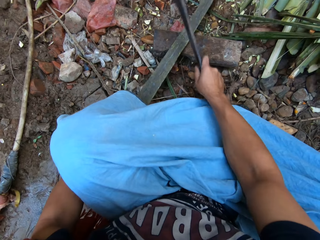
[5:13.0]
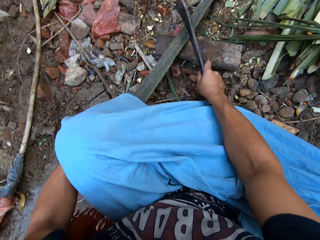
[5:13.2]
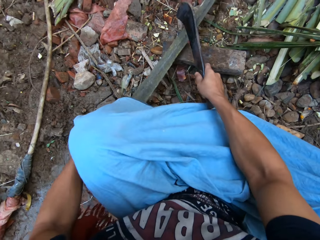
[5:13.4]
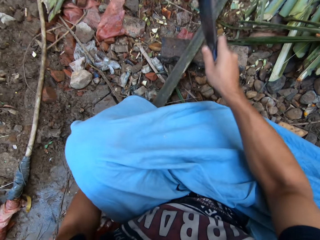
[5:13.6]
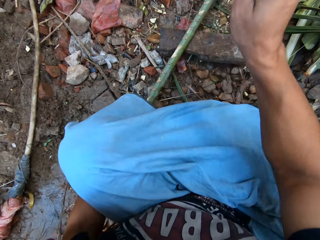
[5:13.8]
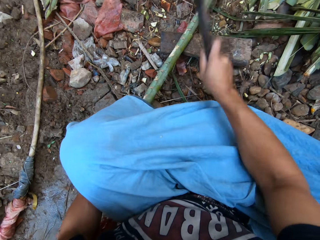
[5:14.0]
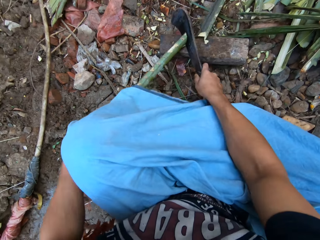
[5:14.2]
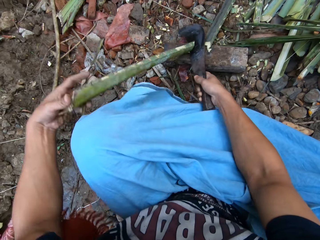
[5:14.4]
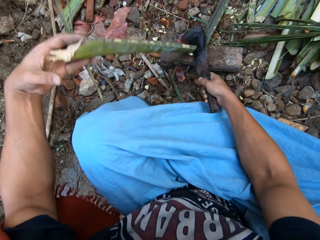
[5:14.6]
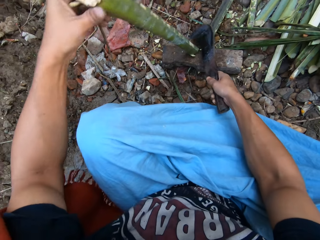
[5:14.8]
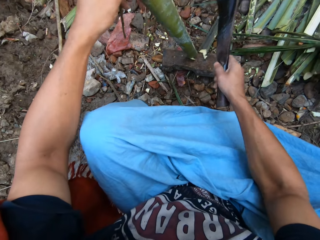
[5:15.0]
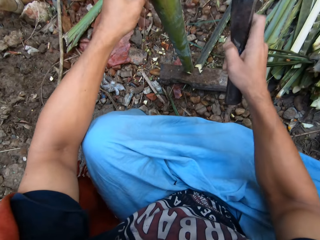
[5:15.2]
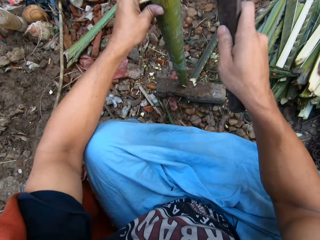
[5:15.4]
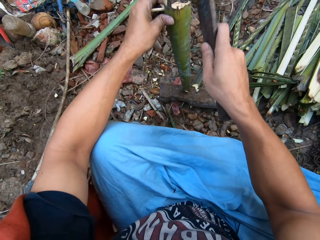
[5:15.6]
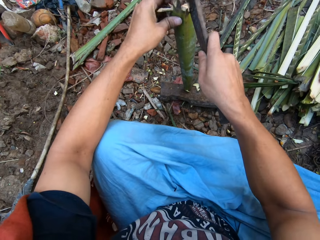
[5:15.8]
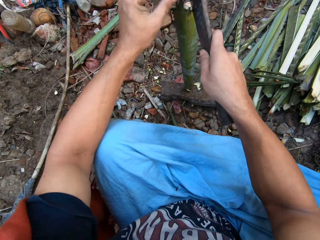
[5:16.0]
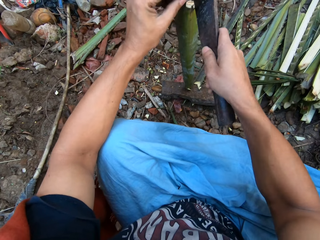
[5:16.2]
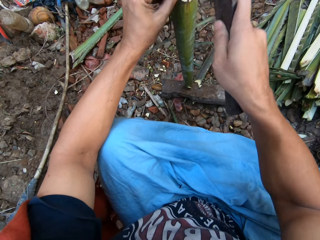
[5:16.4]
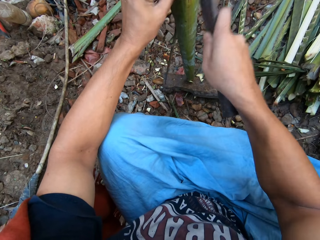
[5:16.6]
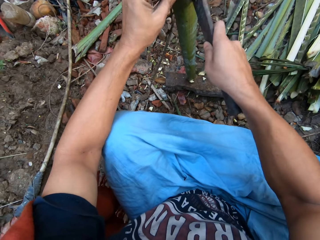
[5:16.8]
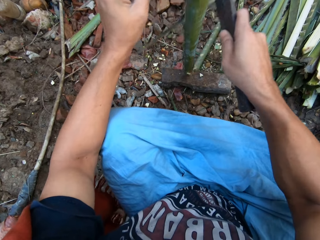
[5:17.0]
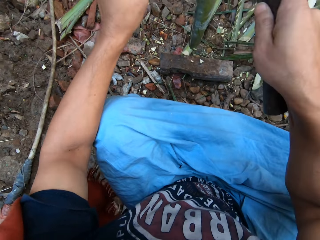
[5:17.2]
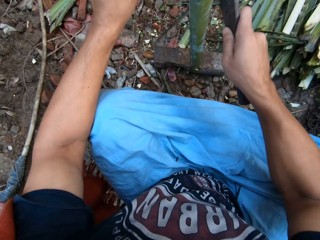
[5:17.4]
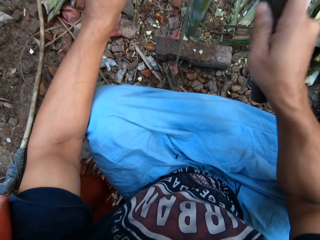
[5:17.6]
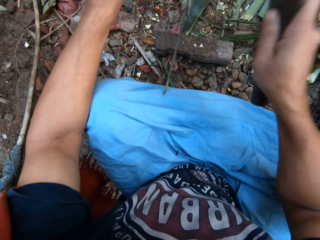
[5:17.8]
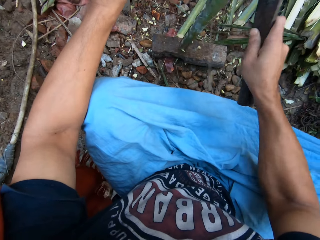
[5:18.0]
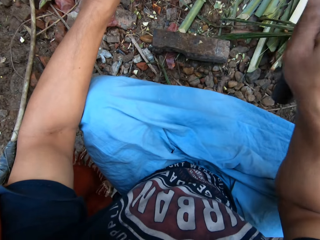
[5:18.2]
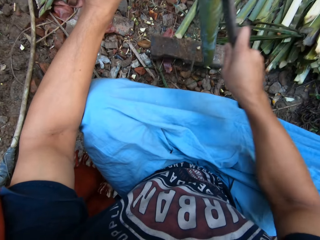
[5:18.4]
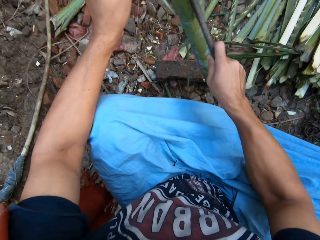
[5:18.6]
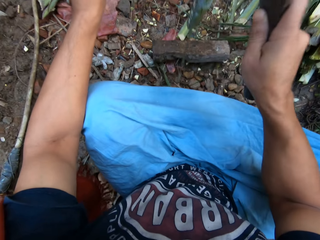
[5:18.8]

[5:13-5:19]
The camera wearer hits the cleaver in his right hand on the bamboo stick. He cuts the bamboo stick on the wood with the cleaver in his right hand. He places the cleaver on the bamboo stick in his left hand with his right hand. He does so again. He hits the bamboo stick on the wood with the cleaver in his right hand.

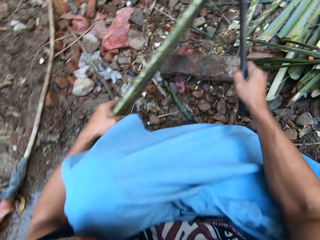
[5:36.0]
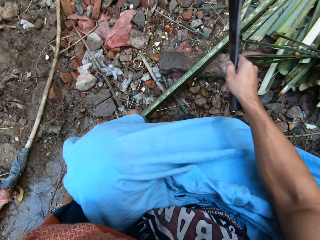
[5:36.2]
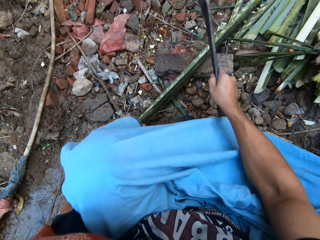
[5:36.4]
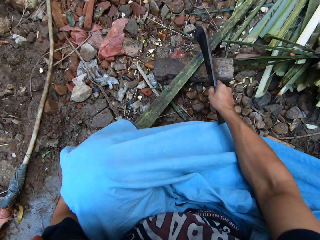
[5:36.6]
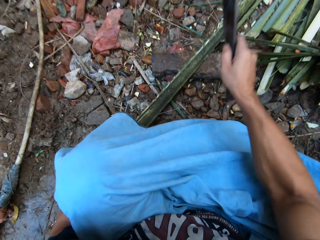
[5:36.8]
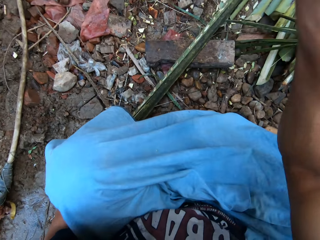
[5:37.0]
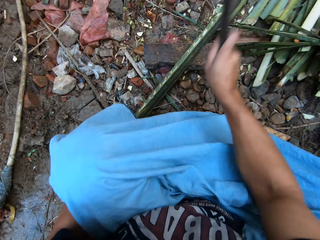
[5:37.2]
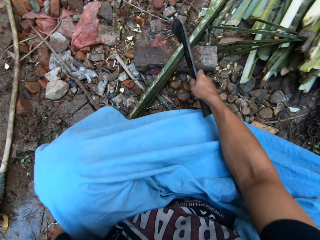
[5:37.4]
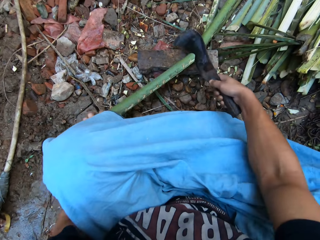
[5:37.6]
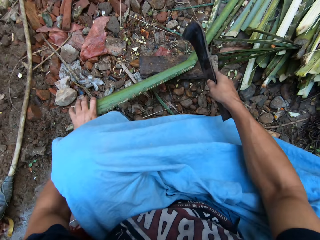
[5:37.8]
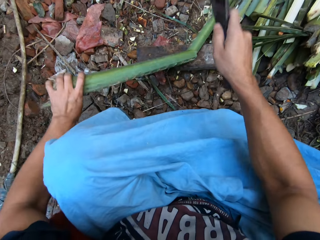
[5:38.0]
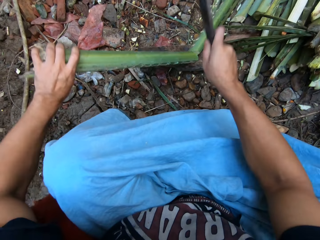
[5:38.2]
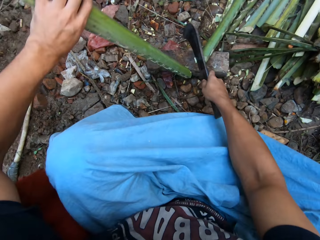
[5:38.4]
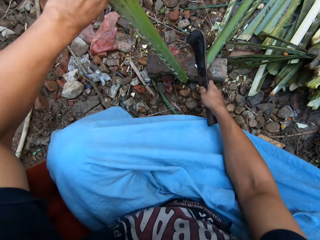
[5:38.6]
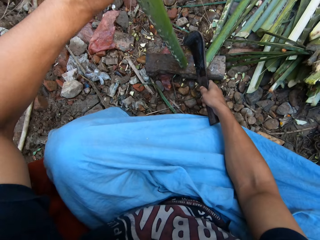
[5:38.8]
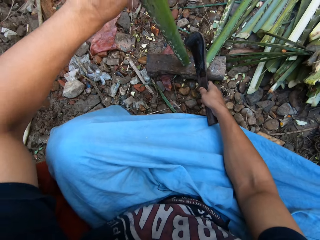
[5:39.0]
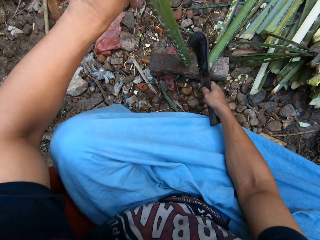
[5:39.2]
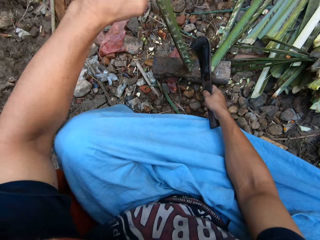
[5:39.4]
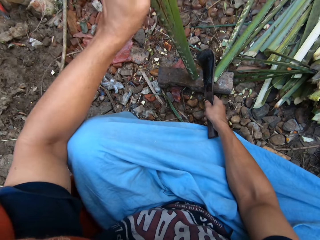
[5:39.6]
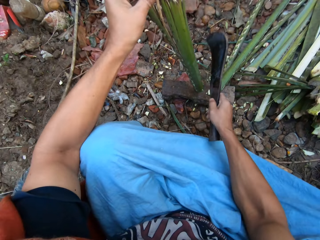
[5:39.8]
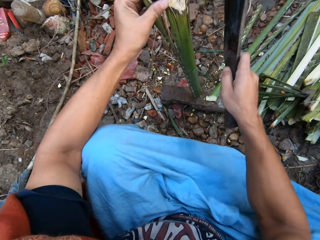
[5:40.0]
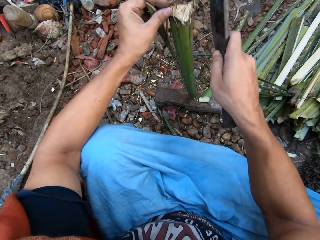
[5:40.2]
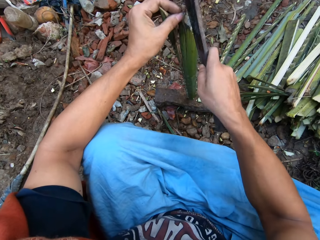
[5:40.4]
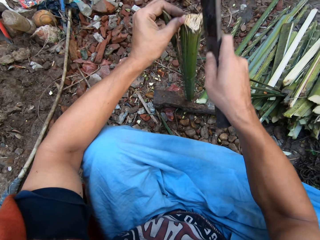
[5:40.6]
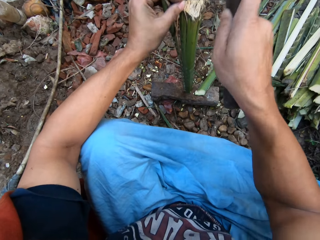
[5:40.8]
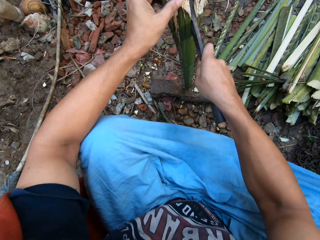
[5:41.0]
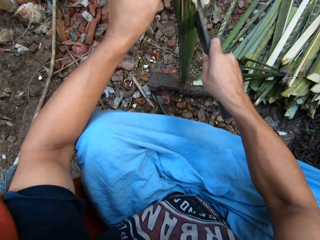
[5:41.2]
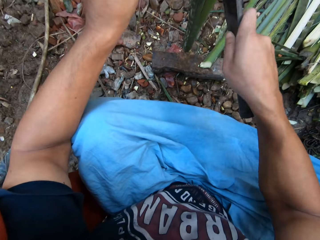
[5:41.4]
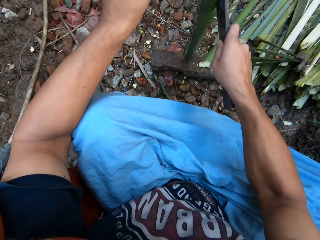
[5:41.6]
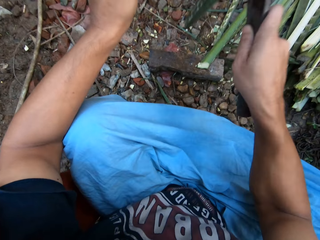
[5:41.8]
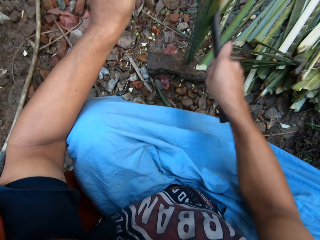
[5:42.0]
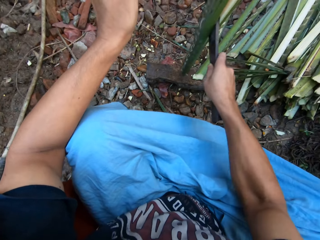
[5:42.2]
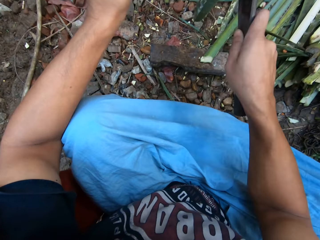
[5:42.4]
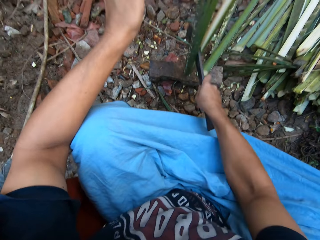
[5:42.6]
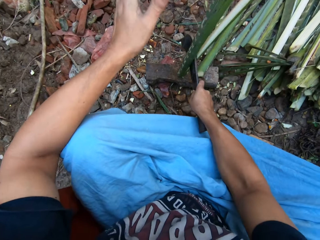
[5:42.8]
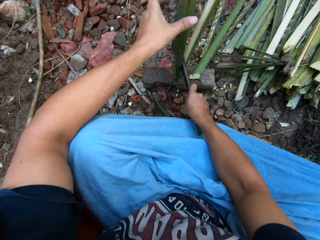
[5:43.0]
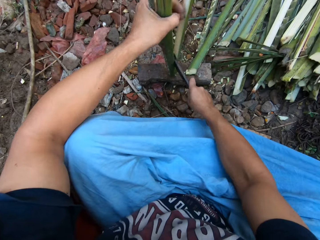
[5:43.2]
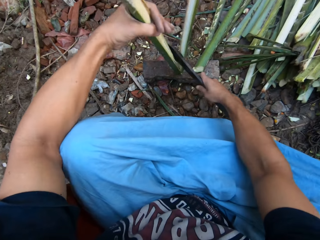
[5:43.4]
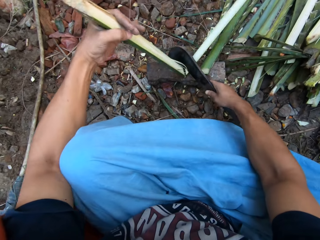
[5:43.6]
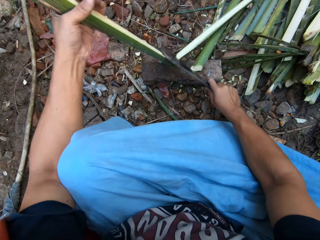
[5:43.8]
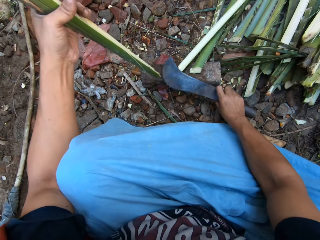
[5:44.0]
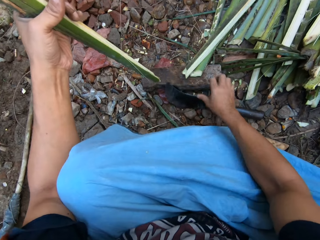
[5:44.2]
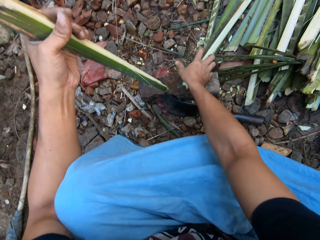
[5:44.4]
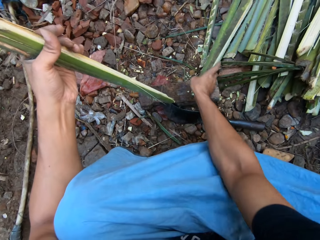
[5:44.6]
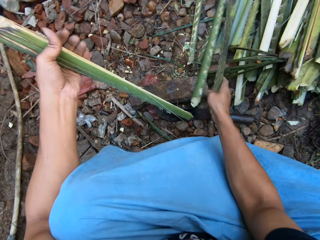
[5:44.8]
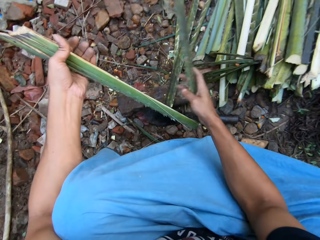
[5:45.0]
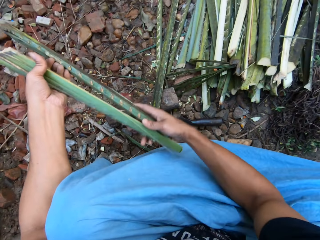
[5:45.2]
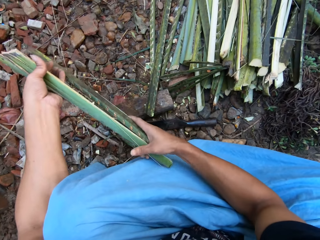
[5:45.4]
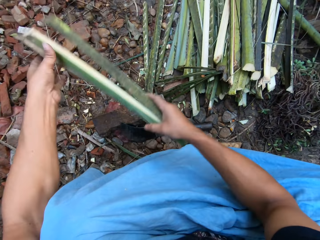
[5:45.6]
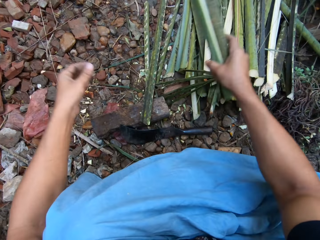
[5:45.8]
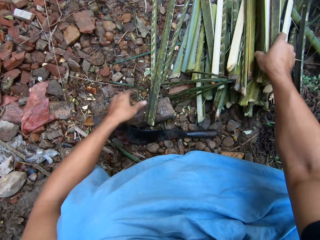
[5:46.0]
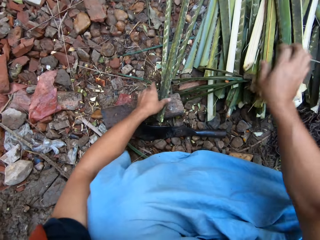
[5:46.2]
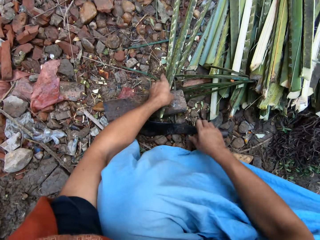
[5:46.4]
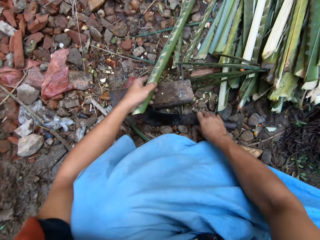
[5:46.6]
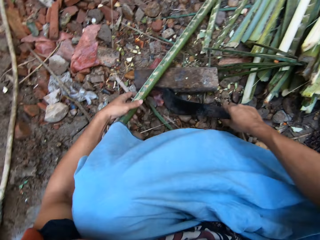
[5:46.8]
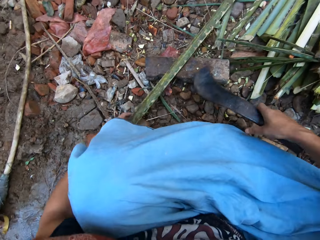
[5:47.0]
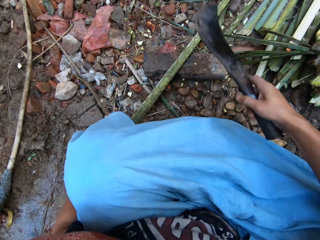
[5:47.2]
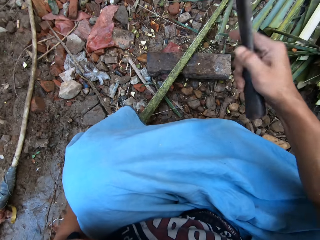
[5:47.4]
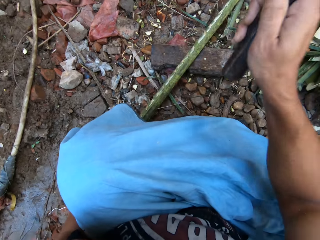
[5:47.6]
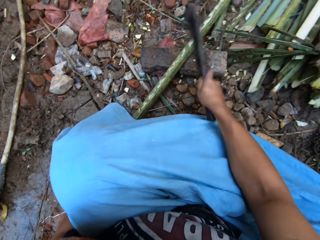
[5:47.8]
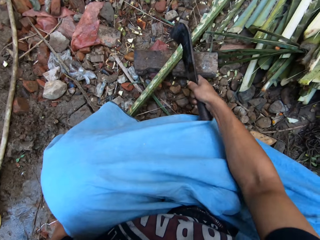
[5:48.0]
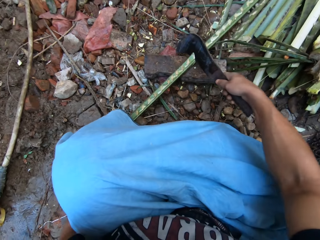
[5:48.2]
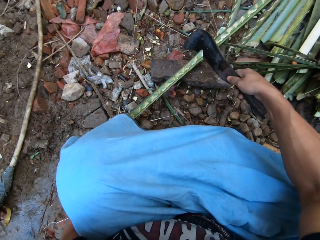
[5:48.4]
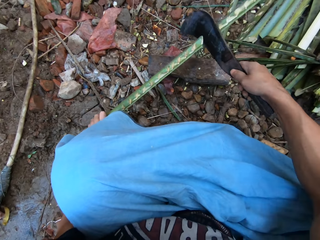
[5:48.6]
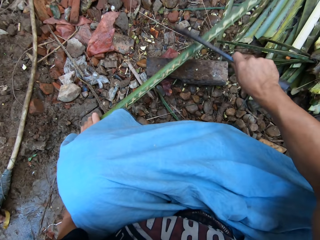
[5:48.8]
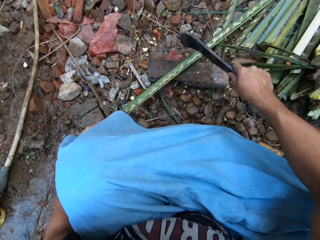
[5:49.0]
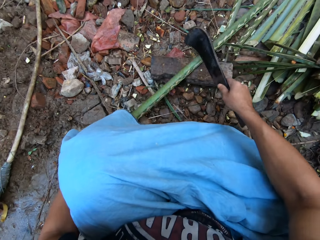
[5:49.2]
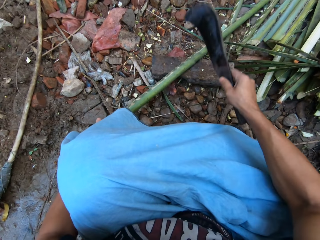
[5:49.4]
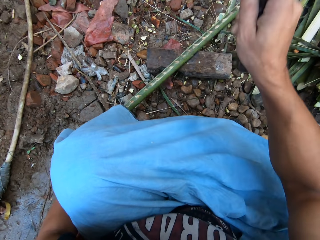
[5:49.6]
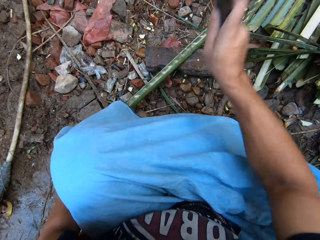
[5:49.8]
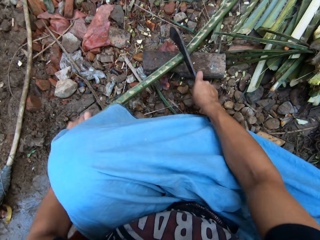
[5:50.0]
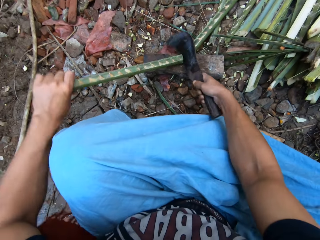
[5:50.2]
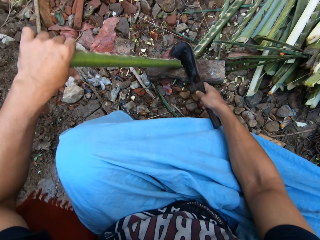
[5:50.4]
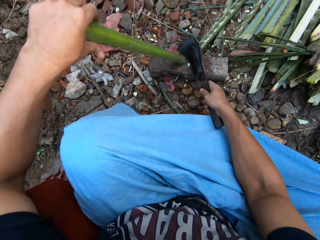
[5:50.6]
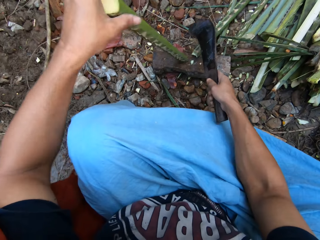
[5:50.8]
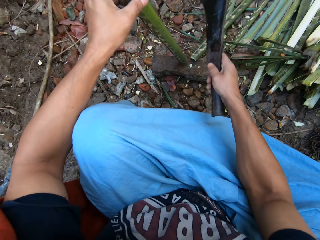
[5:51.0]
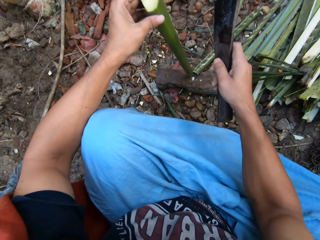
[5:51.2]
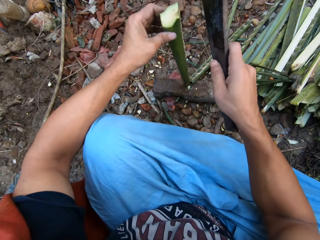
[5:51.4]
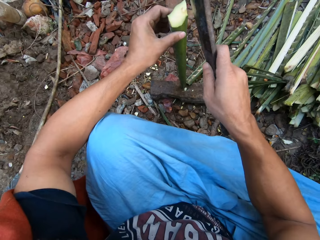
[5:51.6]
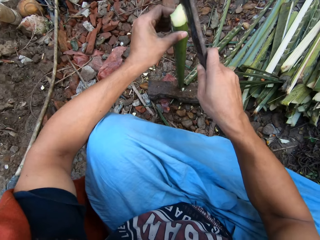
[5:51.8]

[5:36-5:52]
The camera wearer places the bamboo stick on the wood with his left hand. He places the cleaver on the bamboo stick on the wood with his right hand. He cuts the bamboo stick on the wood with the cleaver in his right hand. He does so again. He places the cleaver on the bamboo stick in his left hand with his right hand. He divides the bamboo stick in his left hand with the cleaver in his right hand. He hits the bamboo stick on the wood with the cleaver in his right hand. He divides the bamboo stick on the wood with the cleaver in his right hand. He pulls the bamboo stick on the wood with his left hand. He places the cleaver on the ground with his right hand. He takes a bamboo stick from the ground with his right hand. He places the bamboo stick in his right hand with his left hand. He places the bamboo sticks on the stack of bamboo sticks with his right hand. He takes a bamboo stick from the ground with his left hand. He takes the cleaver from the wood with his right hand. He places the bamboo stick on the wood with his left hand. He cuts the bamboo stick on the wood with the cleaver in his right hand. He does so again.
